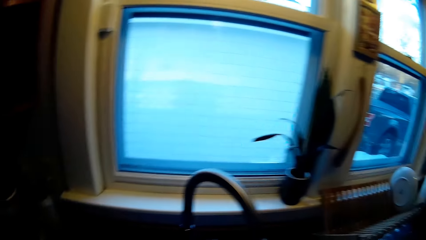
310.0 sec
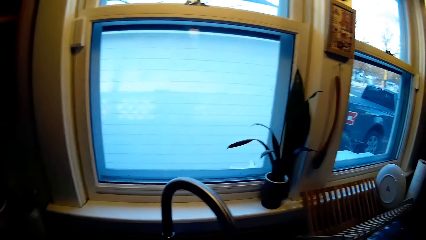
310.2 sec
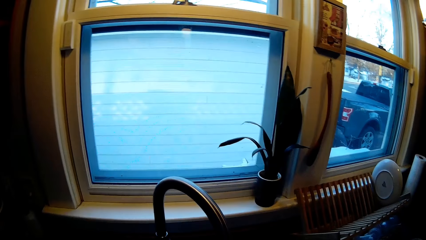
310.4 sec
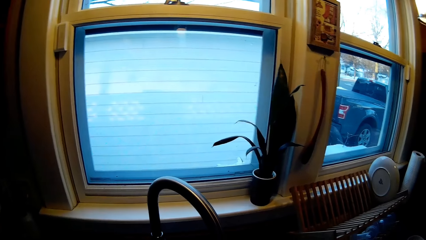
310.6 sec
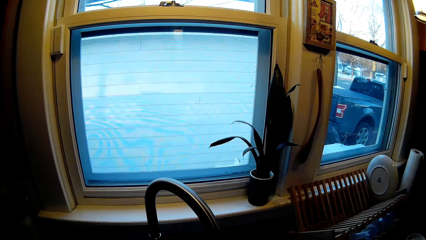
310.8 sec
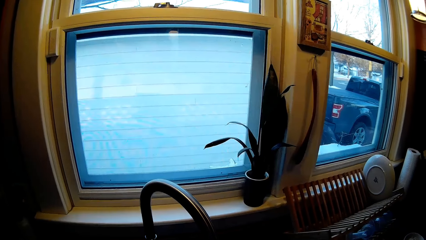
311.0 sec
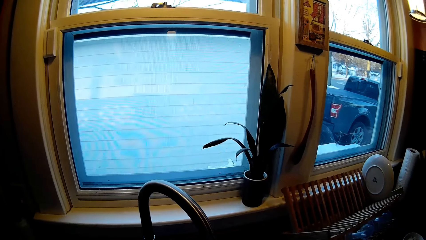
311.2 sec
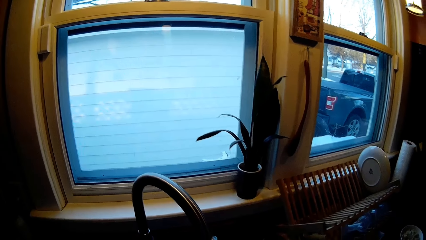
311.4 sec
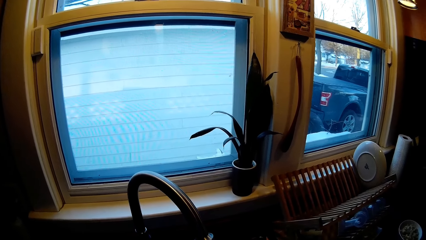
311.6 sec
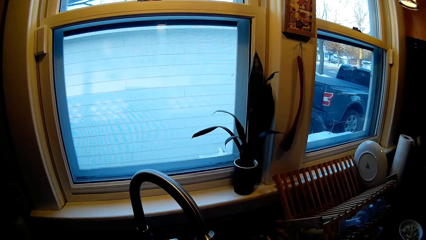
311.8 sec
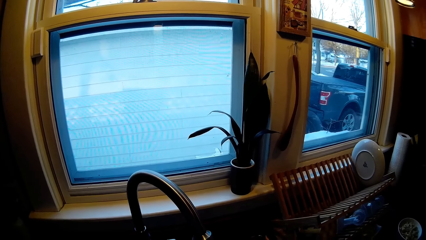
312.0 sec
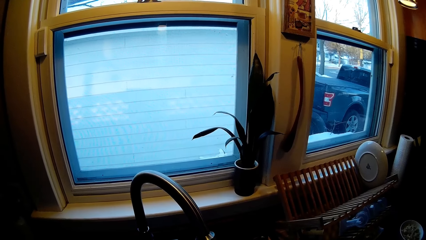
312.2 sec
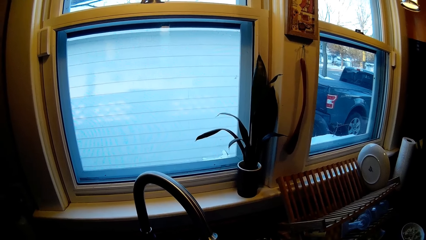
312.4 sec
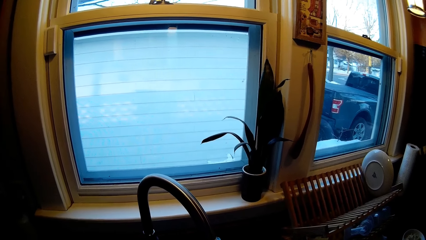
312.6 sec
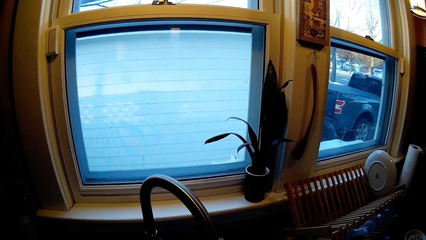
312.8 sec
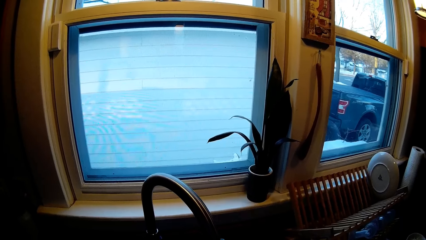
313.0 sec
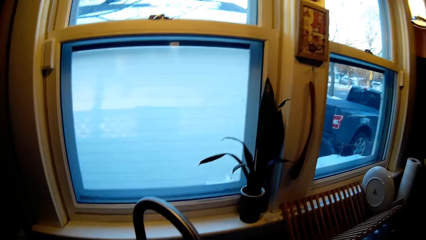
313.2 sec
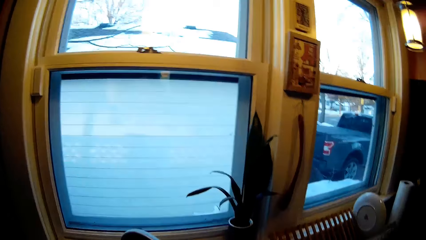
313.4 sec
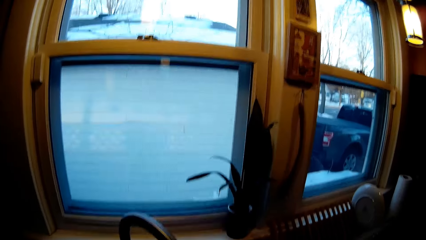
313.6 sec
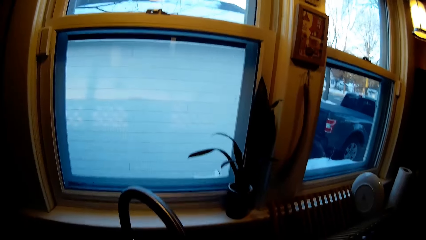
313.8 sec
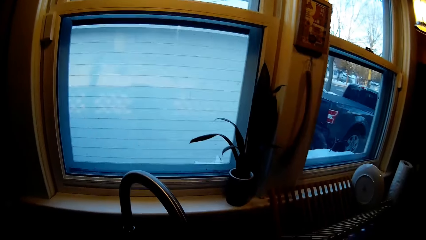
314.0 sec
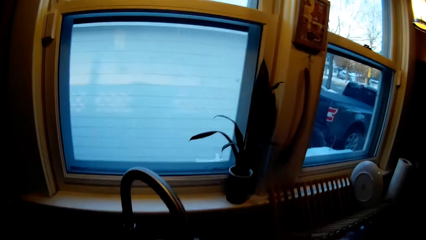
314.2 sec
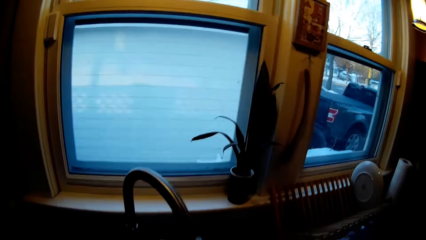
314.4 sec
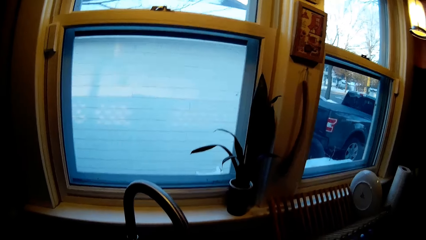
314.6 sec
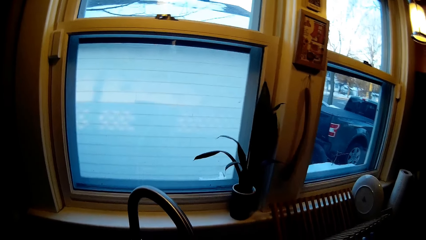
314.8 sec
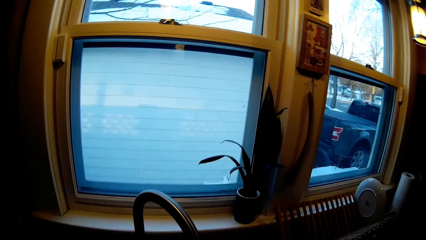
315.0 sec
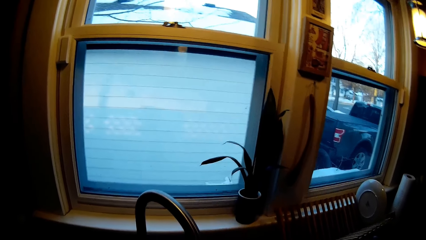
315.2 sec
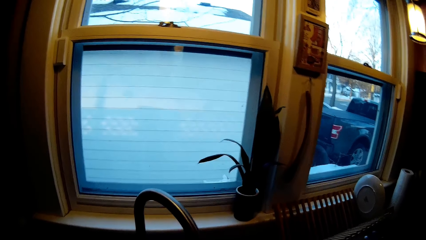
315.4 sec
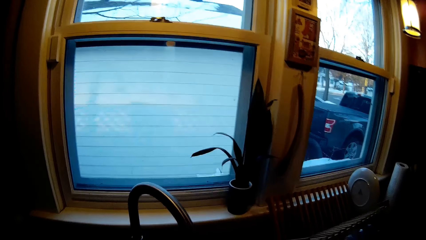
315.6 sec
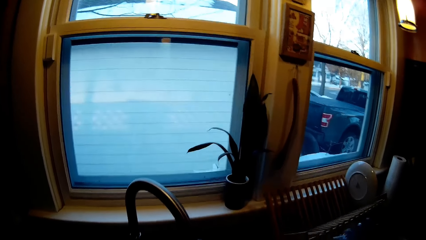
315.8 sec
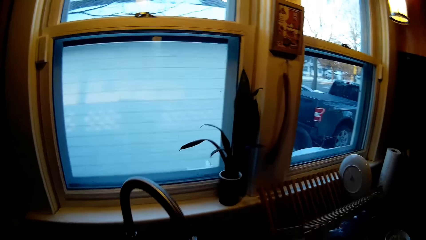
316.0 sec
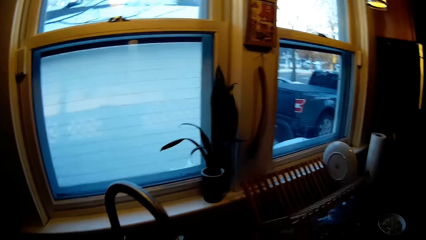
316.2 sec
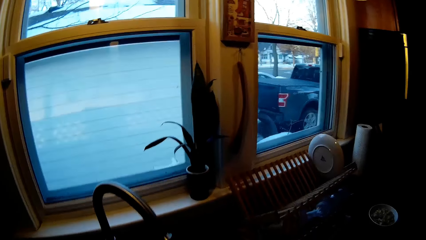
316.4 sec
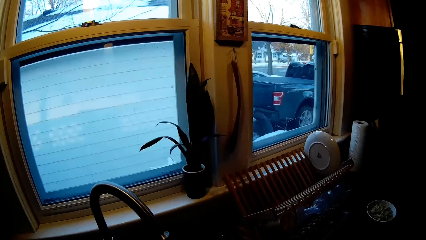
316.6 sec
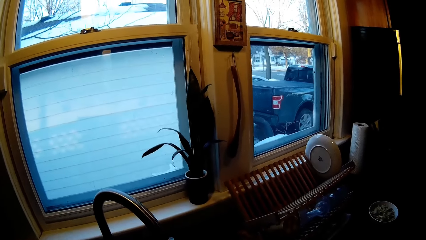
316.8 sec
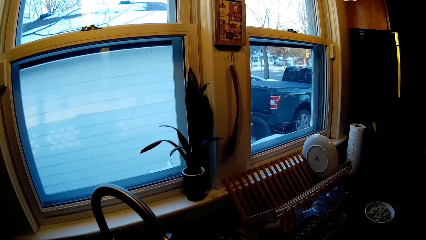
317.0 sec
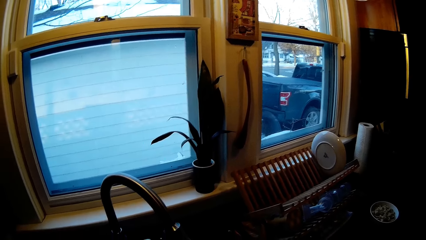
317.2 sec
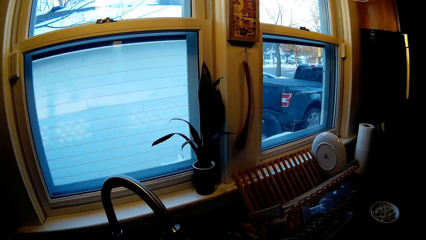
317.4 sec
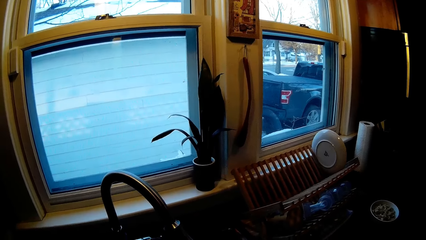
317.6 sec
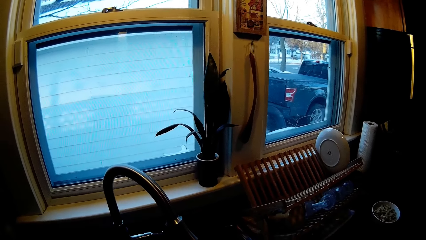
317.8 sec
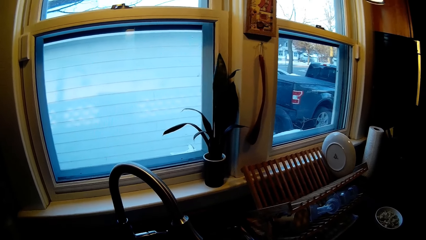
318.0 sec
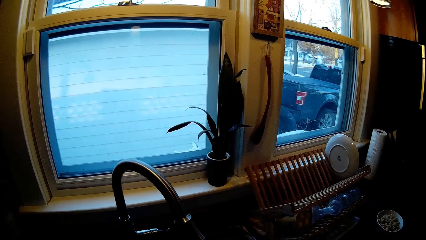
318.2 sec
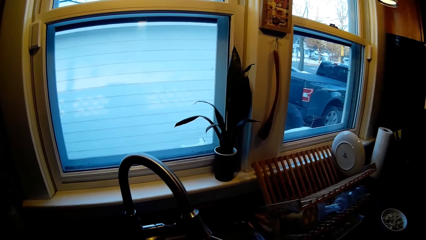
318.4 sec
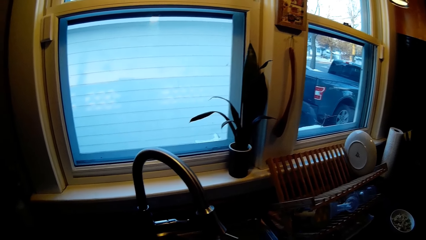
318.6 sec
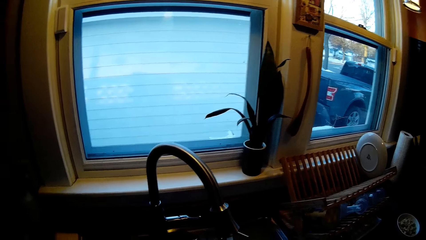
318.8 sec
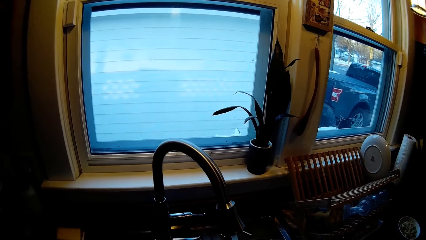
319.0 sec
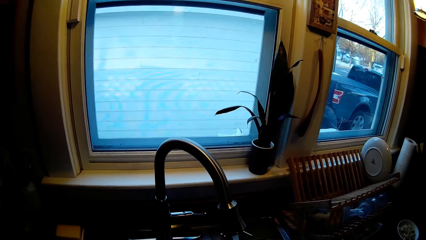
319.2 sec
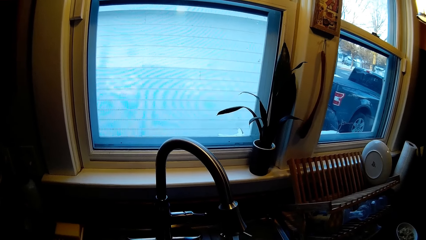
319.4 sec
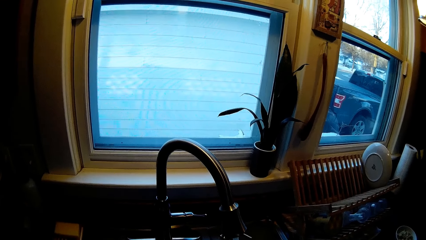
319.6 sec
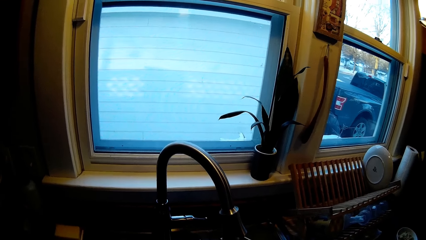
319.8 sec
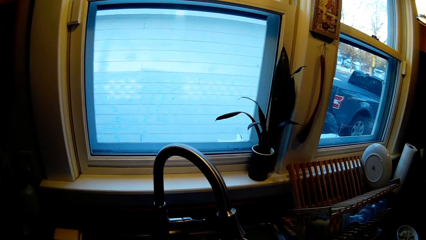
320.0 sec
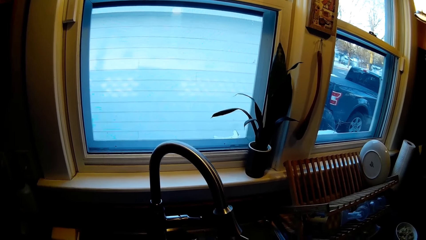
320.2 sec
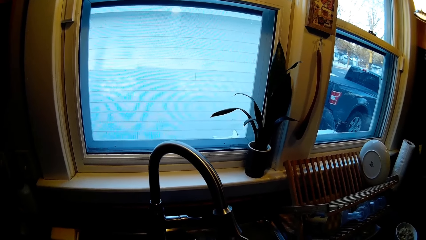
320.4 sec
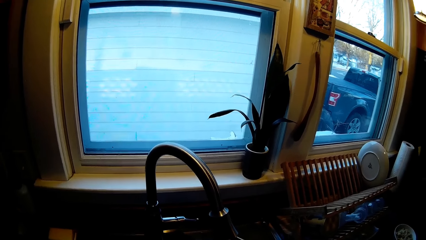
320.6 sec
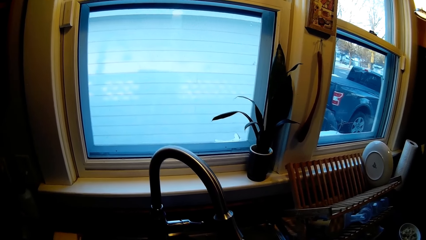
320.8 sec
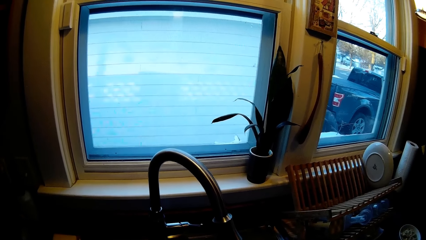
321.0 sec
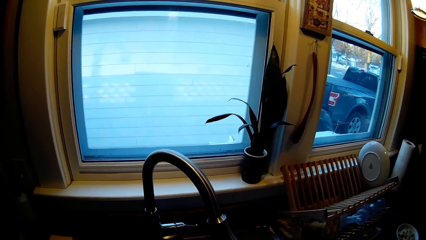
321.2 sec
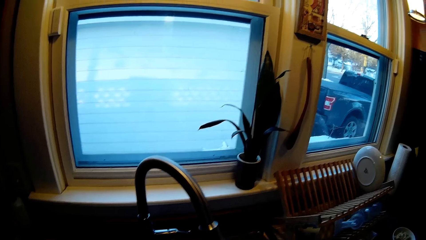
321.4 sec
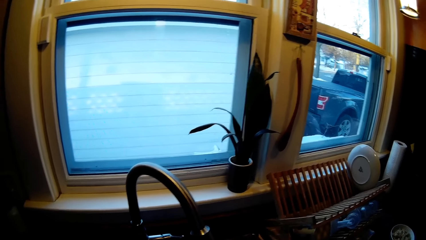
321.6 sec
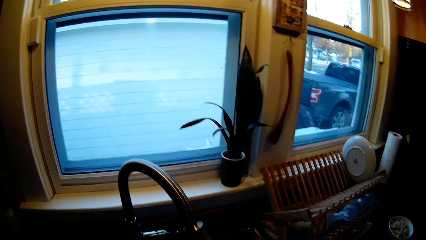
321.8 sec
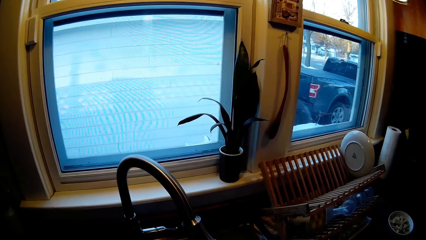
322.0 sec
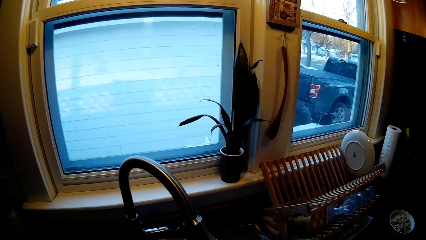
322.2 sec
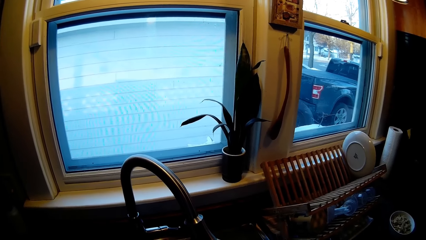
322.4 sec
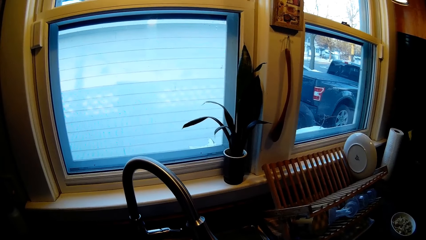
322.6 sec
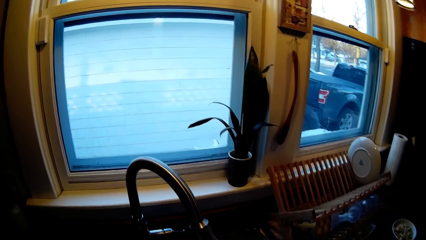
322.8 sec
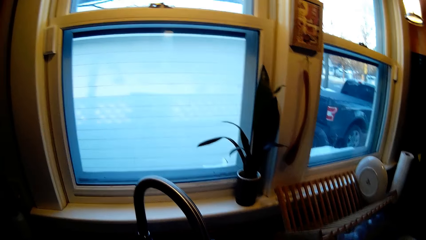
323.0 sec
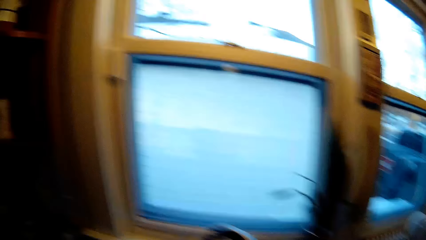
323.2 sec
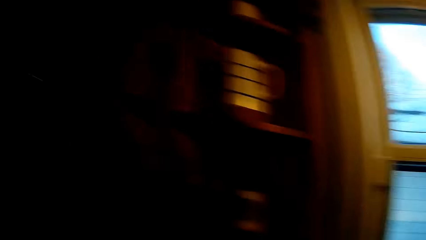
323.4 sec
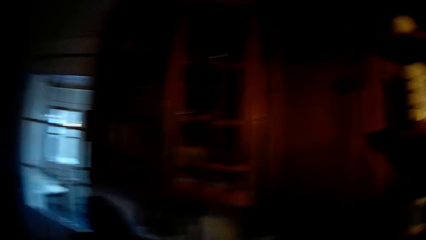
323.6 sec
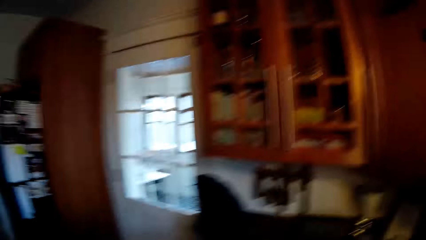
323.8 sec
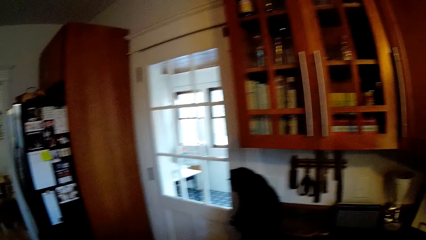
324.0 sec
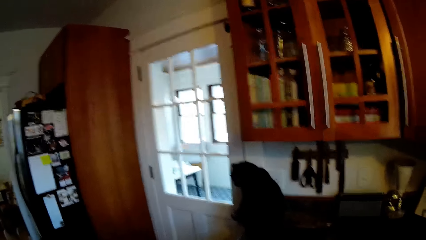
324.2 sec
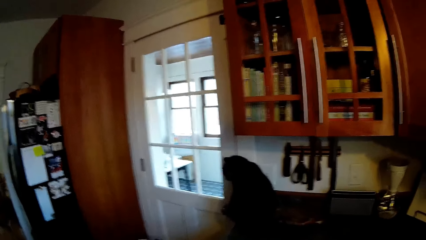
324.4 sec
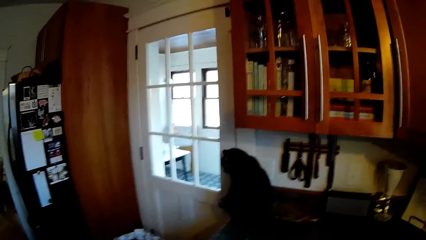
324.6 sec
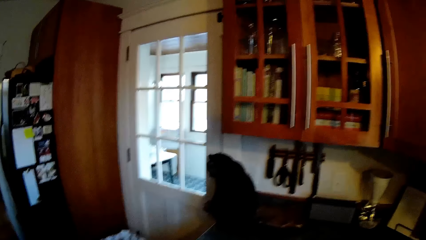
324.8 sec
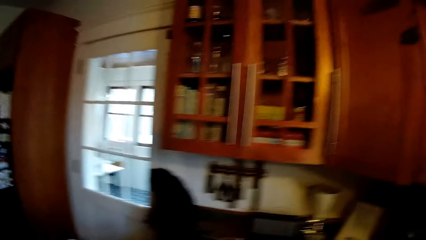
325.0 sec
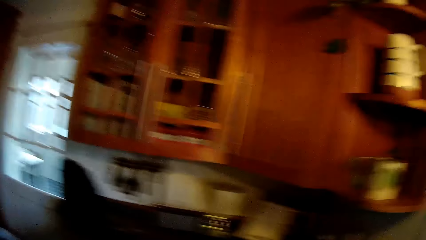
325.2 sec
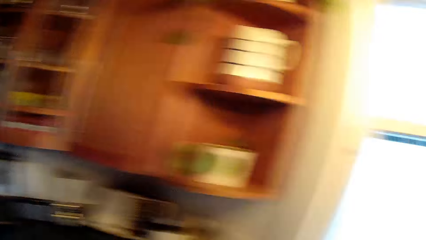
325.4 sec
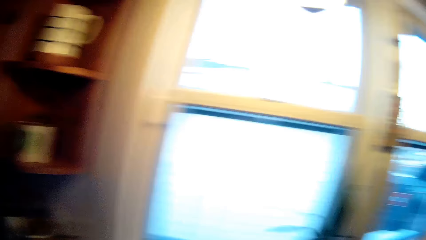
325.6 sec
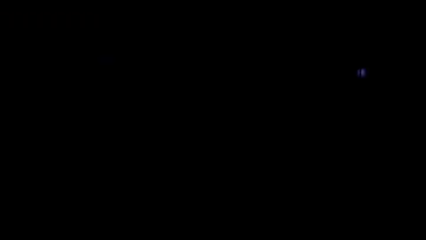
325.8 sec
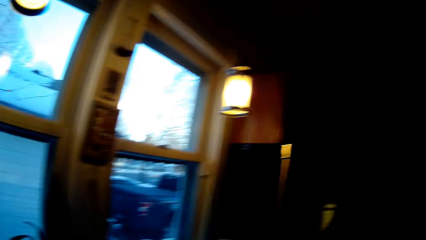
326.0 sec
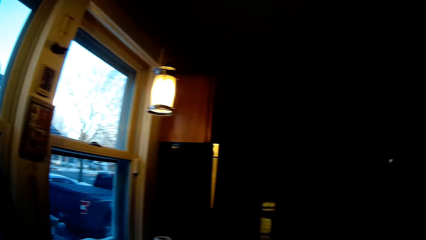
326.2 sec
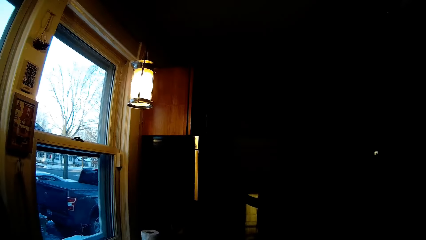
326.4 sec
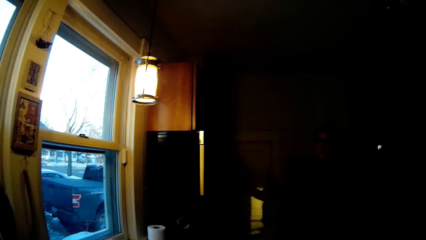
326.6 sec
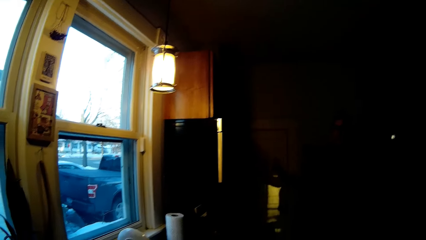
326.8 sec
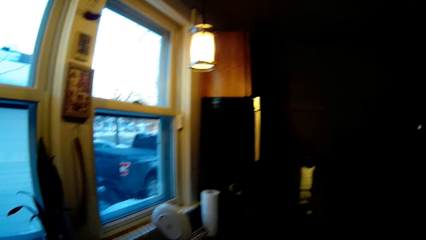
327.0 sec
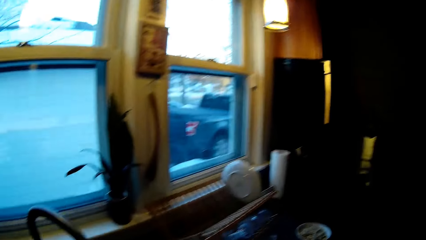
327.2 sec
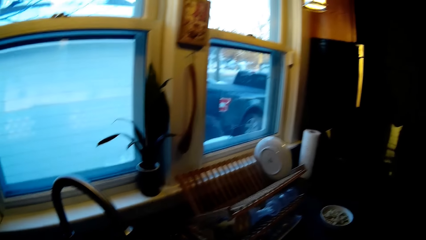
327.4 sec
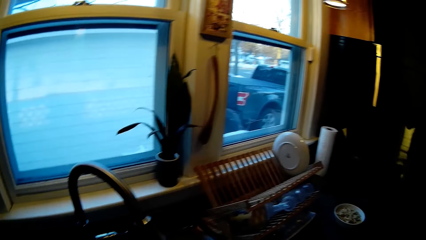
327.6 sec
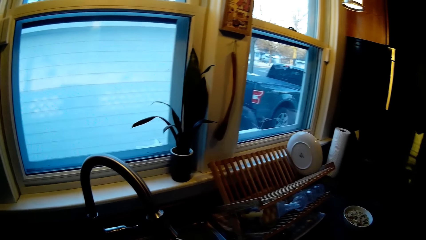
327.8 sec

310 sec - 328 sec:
The camera wearer does something. They look around the kitchen.
